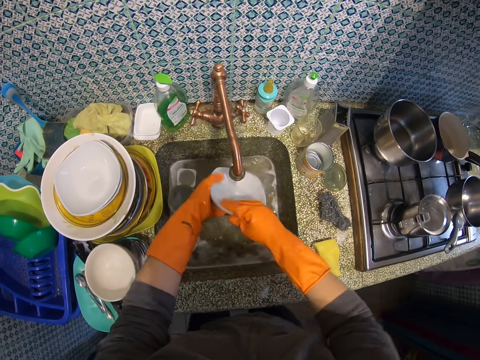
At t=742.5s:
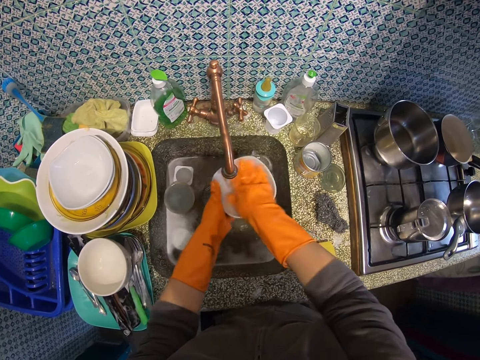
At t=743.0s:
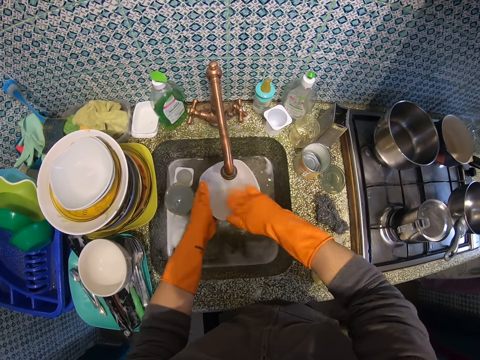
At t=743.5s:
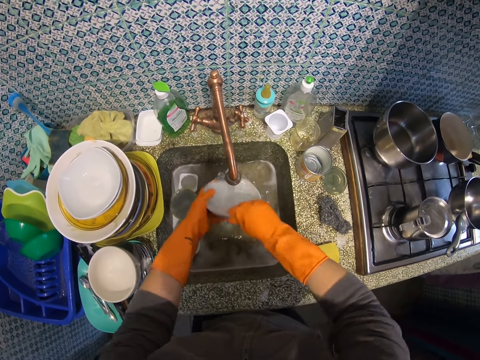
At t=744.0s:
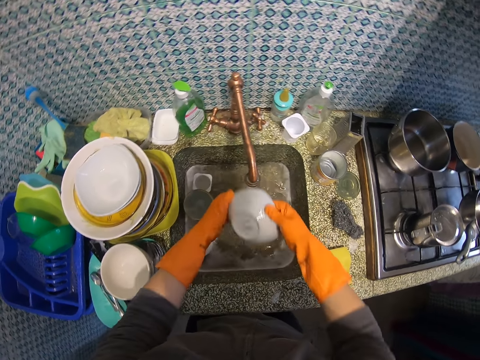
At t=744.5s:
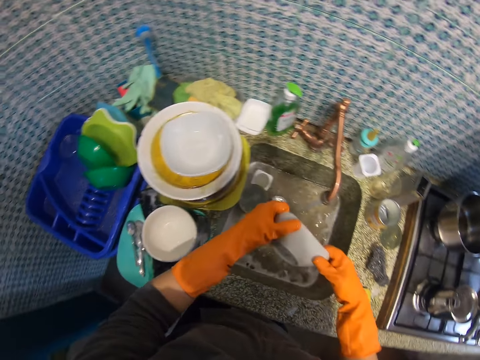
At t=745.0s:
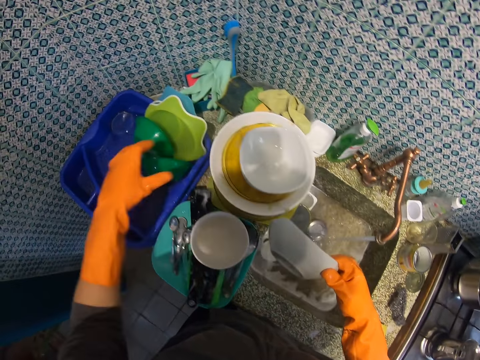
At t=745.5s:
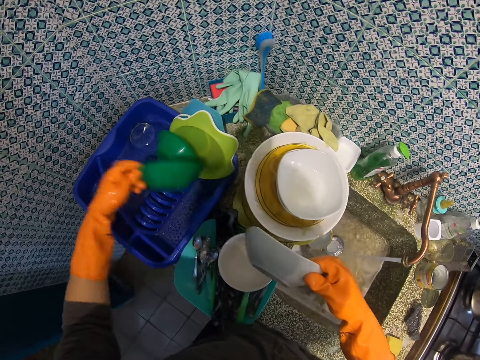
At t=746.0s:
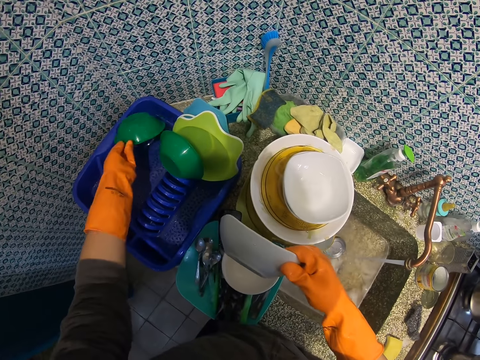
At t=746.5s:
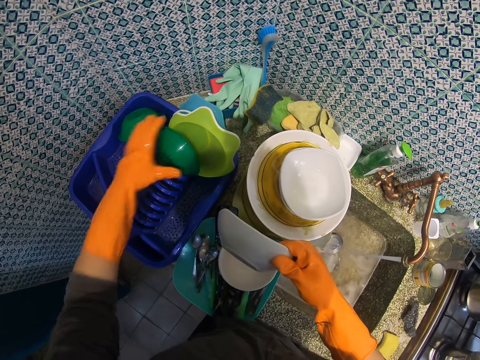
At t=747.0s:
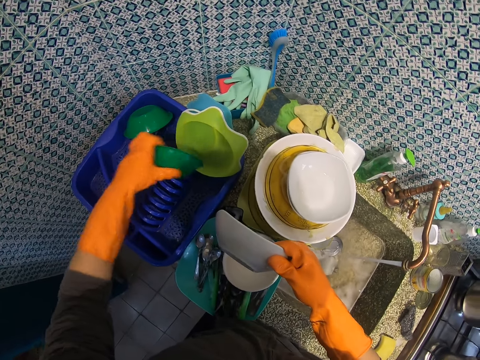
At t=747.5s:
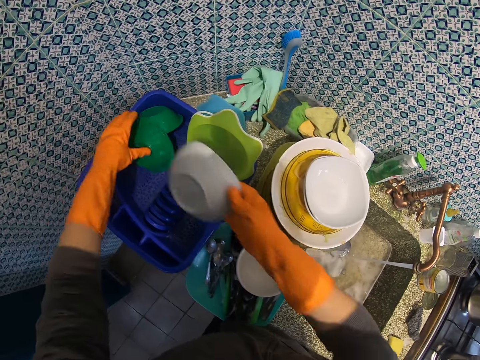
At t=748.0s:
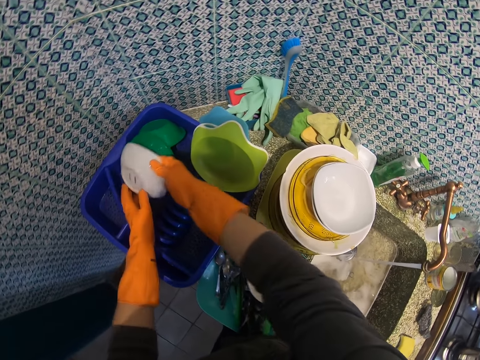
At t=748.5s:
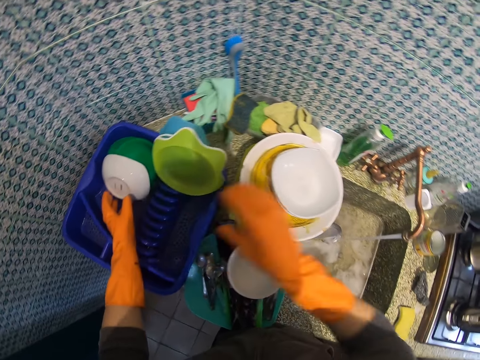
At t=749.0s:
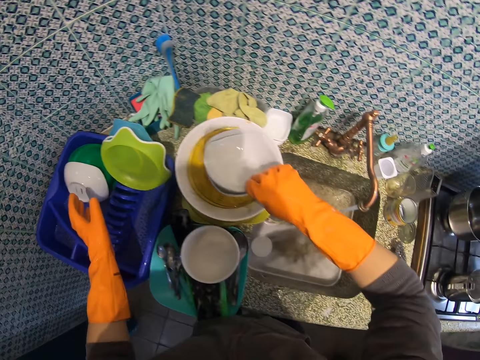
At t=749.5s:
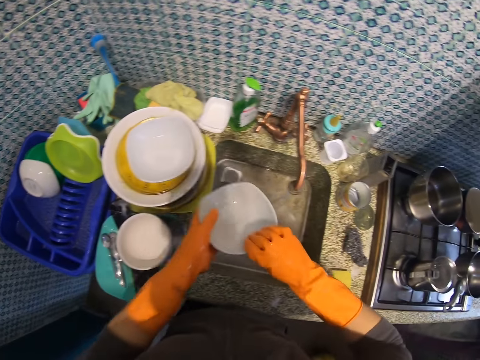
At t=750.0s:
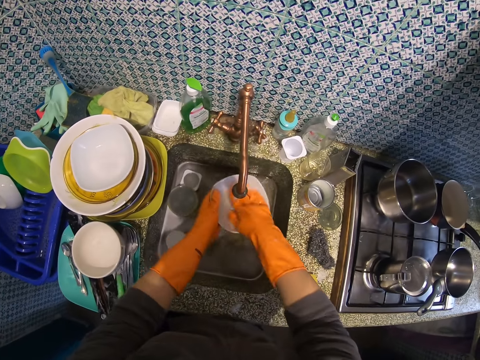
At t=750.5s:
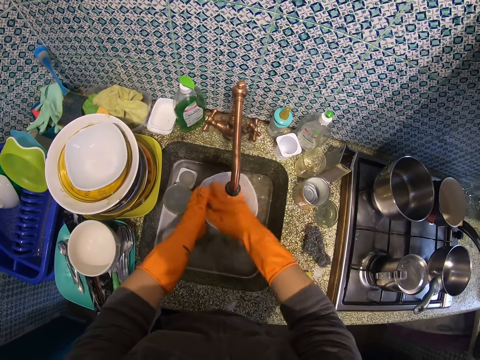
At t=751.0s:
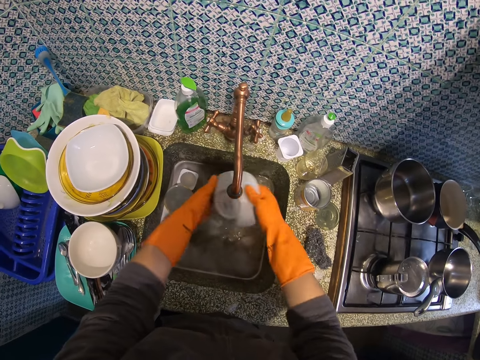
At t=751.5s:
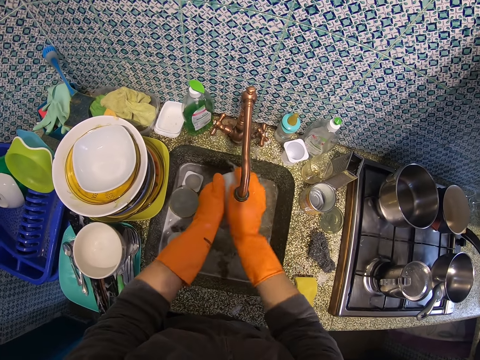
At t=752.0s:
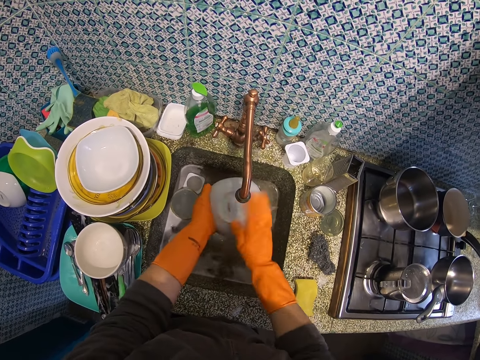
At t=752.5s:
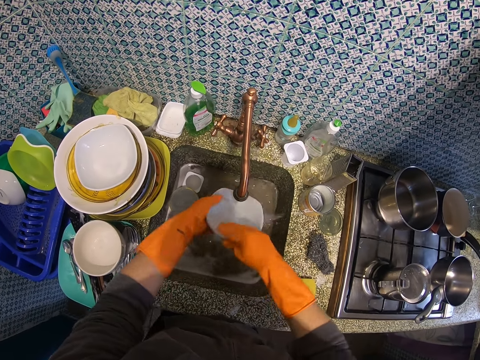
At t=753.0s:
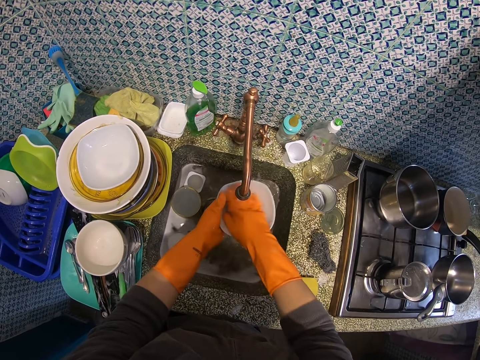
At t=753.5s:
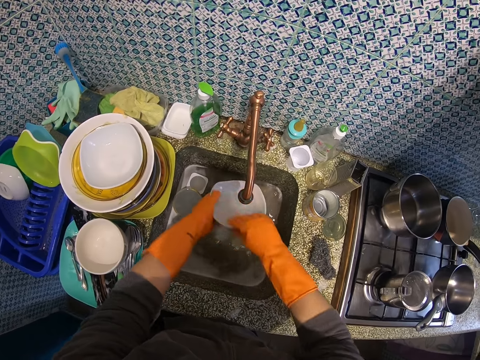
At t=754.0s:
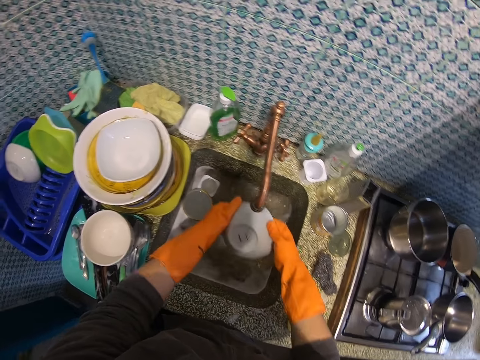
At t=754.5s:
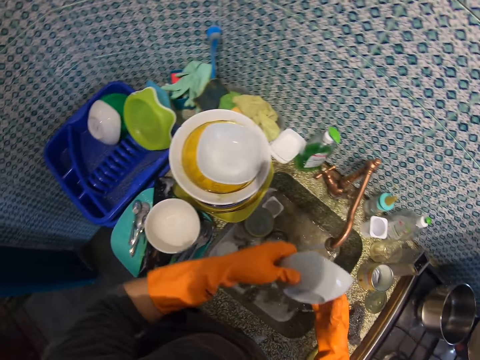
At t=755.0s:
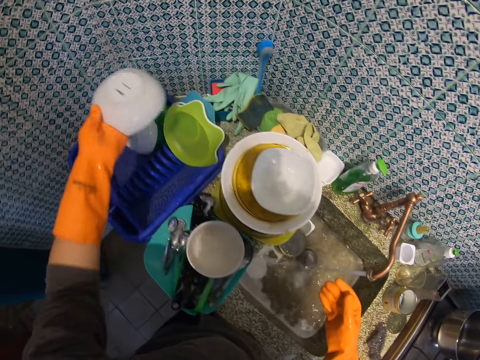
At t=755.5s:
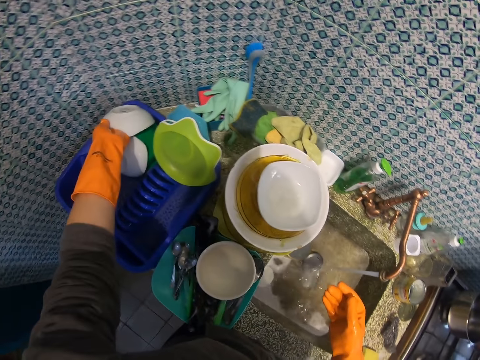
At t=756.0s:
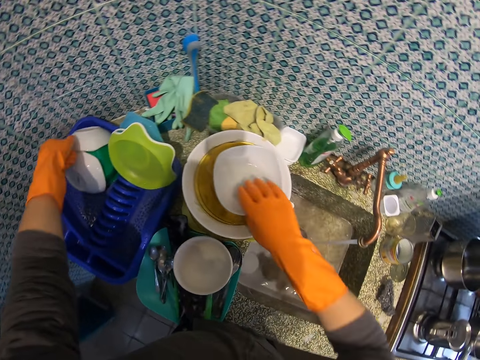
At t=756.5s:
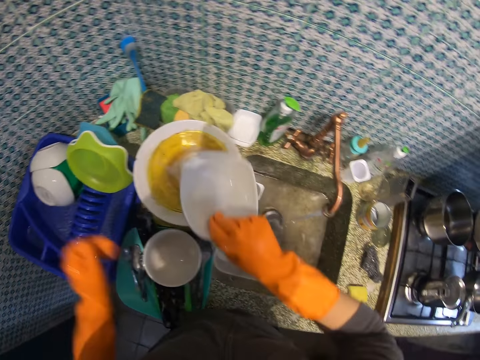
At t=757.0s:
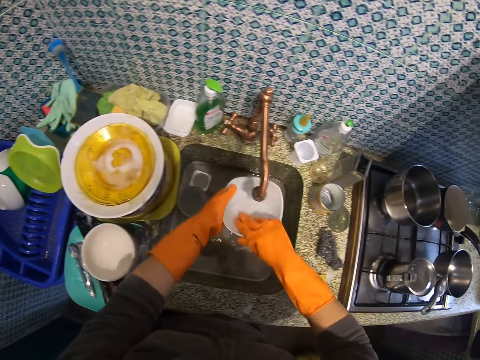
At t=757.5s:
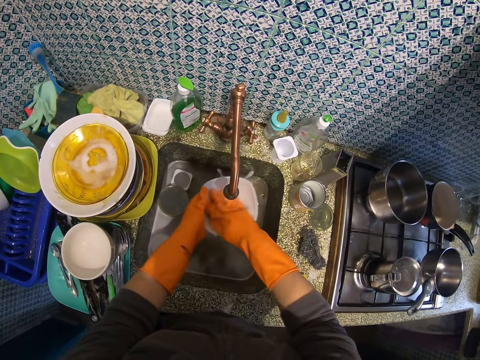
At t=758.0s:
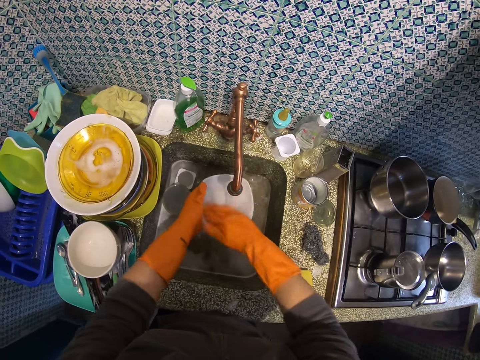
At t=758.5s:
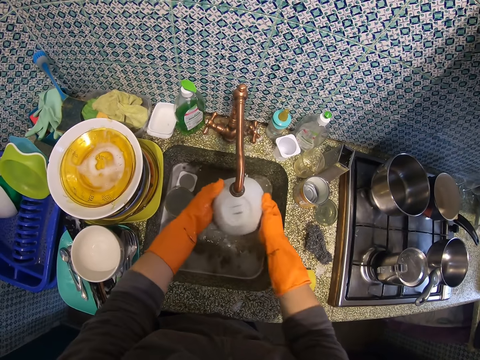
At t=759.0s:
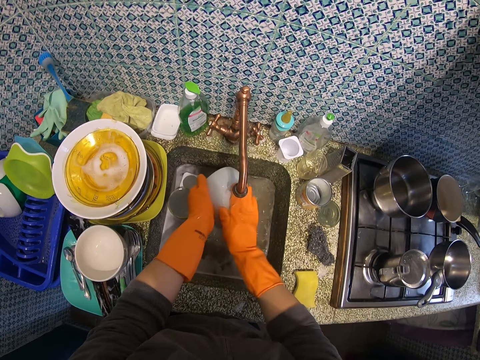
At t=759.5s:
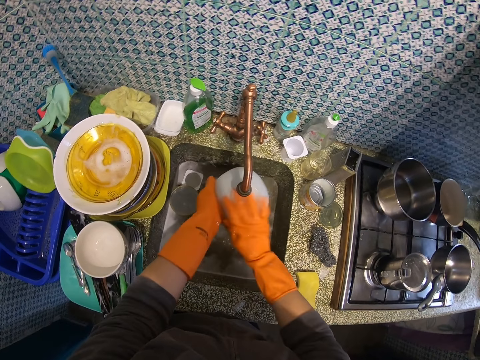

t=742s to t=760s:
The camera wearer stops rinsing the bowl. They arrange the dishes in the dish rack. They pick up the green plate from the plate rack and drop the green plate on top of the glass dish in the plate rack. They pick up another green plate from the plate rack and drop the green plate on top of the first green plate in the plate rack. They put the bowl in the plastic dish rack. They take another bowl from a pile of dishes. They rinse the bowl. They stop rinsing the bowl. They put the bowl on the green plate in the dish rack. They take another bowl from a pile of dishes. They rinse the bowl.

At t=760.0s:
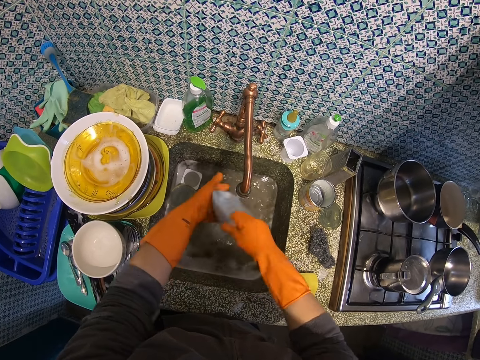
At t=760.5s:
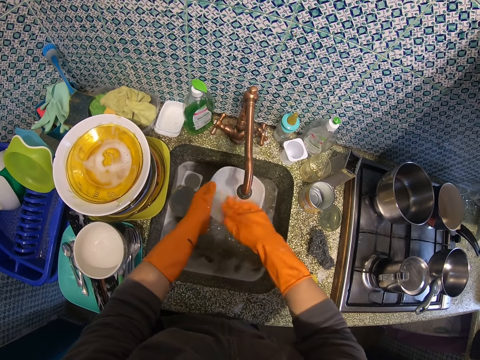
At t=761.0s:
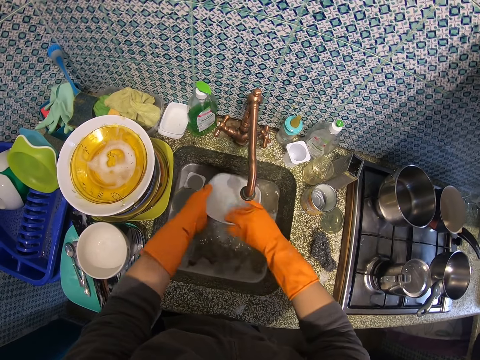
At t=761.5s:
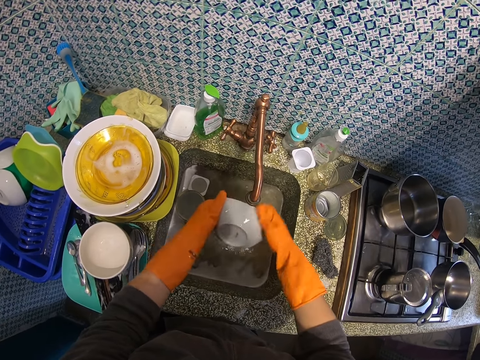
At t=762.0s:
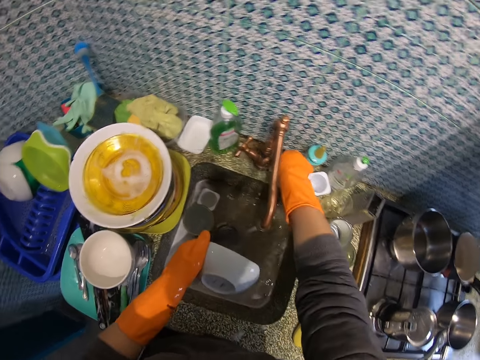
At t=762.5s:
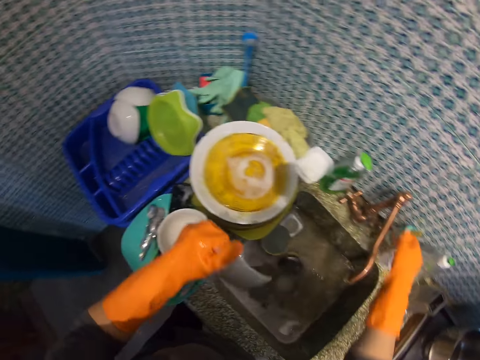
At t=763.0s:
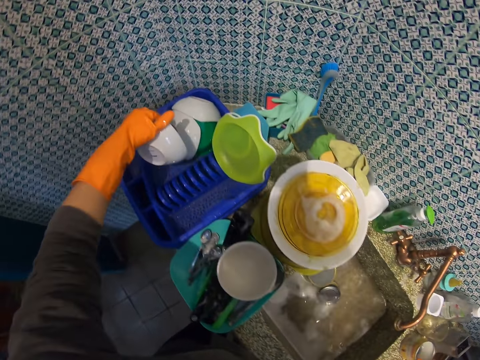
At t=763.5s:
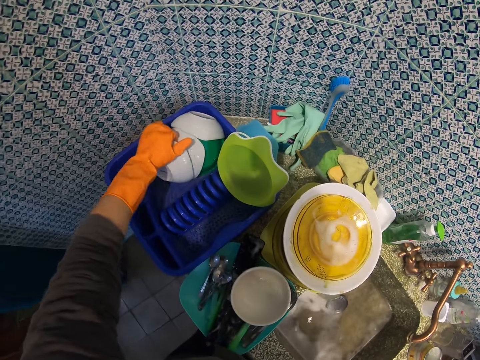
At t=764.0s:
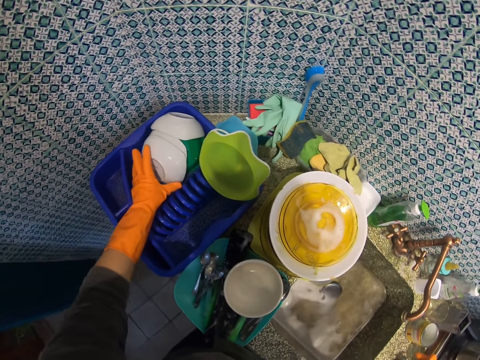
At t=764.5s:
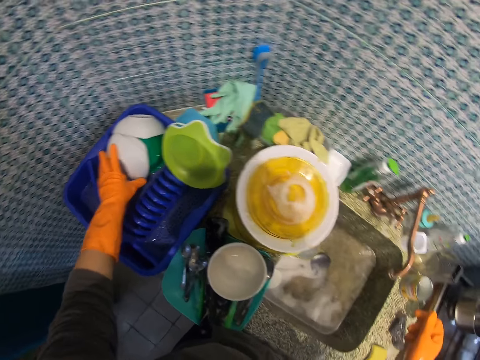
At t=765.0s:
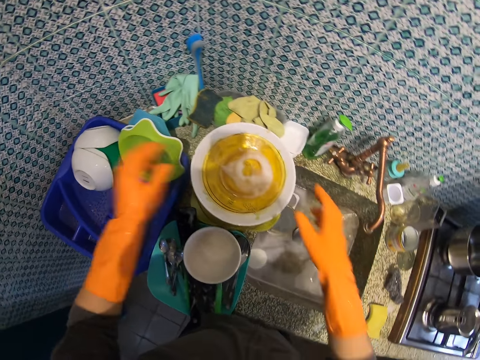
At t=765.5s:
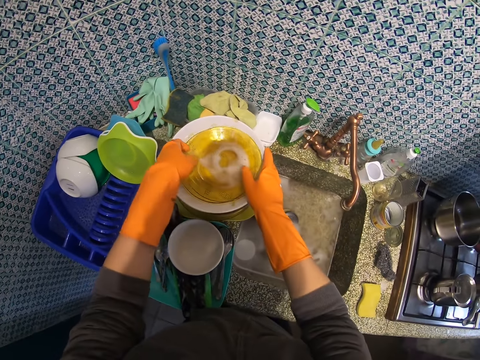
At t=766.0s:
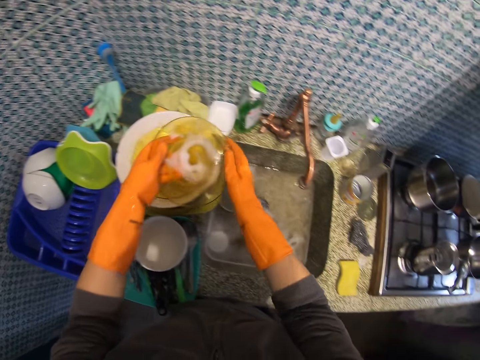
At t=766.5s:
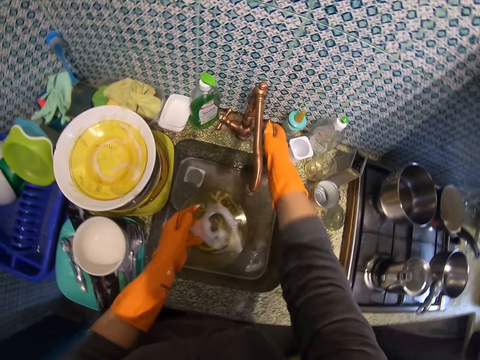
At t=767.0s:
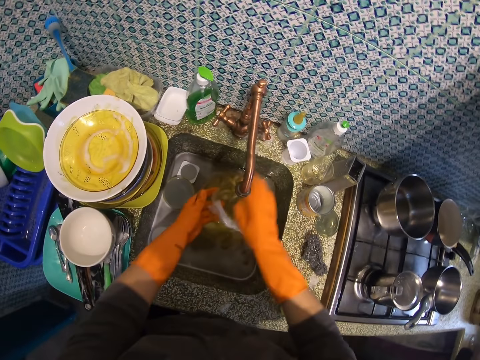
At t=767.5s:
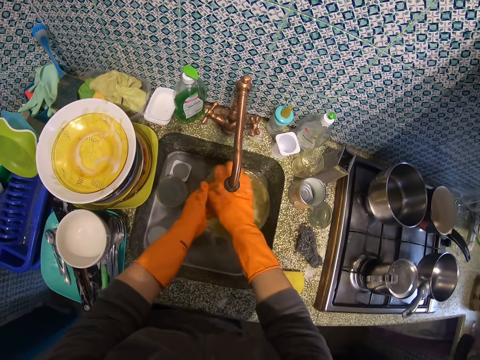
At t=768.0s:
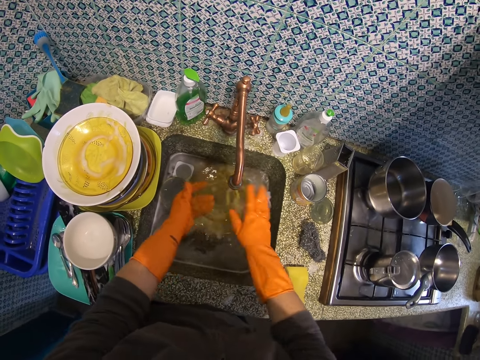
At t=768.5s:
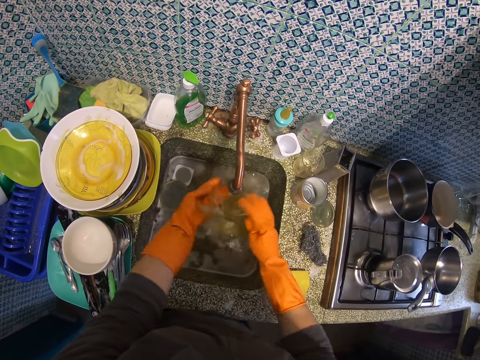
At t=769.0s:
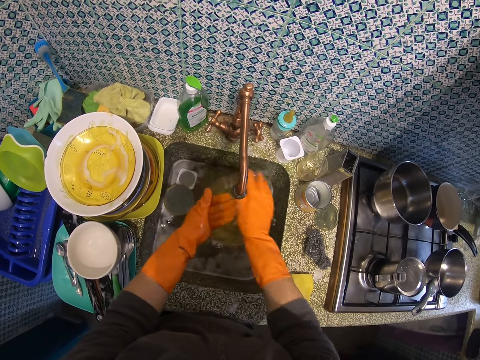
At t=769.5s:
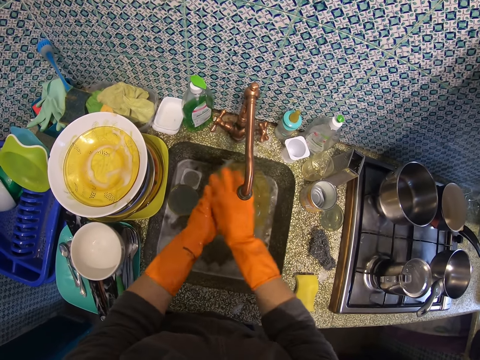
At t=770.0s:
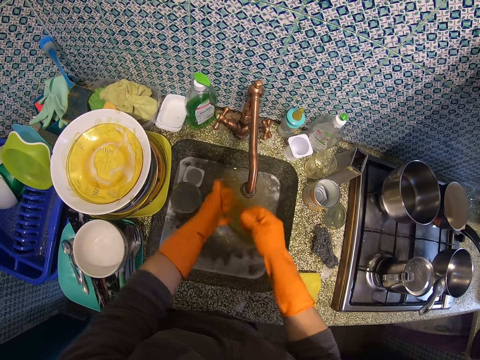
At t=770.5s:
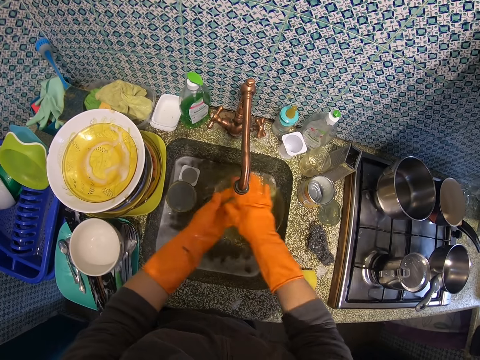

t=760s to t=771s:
The camera wearer stops rinsing the bowl. They turn off the tap. They put the bowl in the plastic dish rack. They pick up a glass plate from the top of another glass plate. They turn on the tap. They rinse the glass plate.
